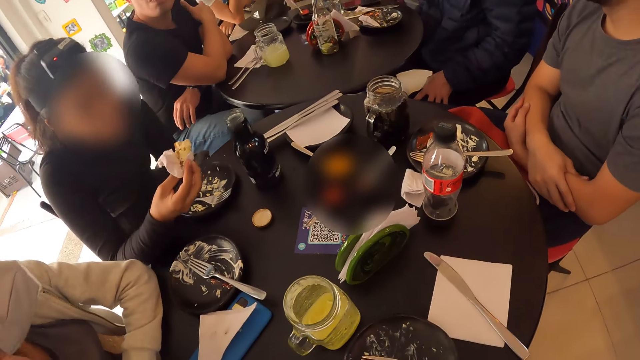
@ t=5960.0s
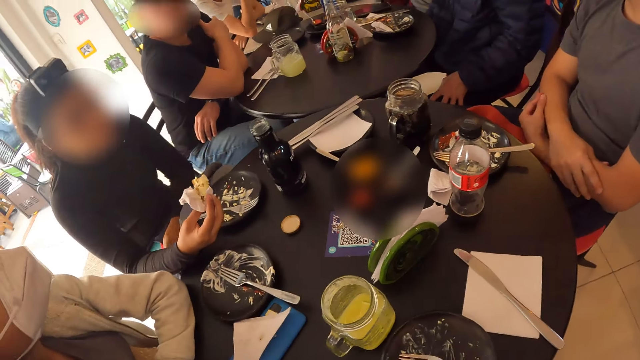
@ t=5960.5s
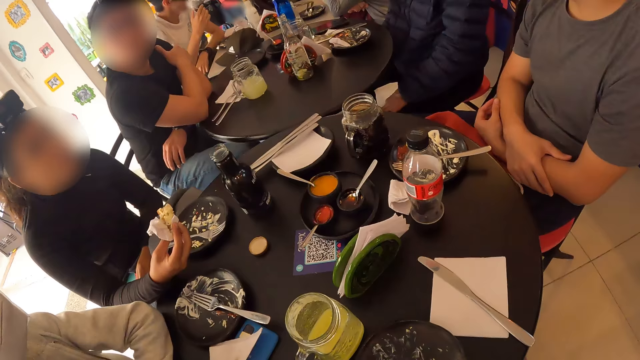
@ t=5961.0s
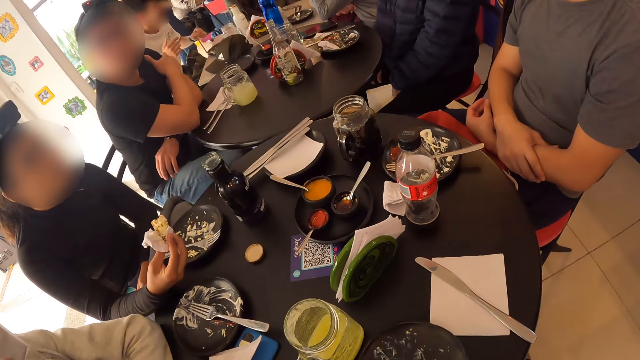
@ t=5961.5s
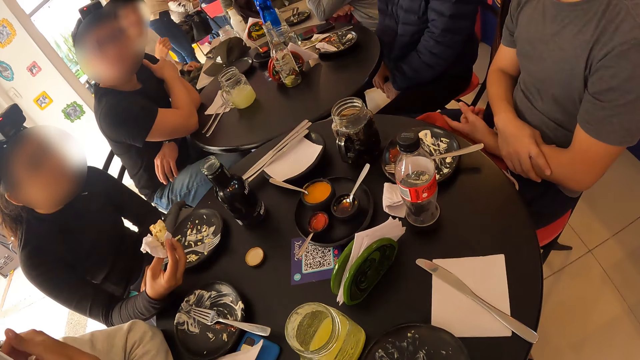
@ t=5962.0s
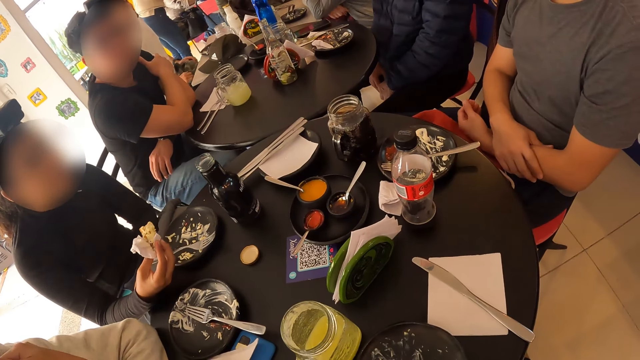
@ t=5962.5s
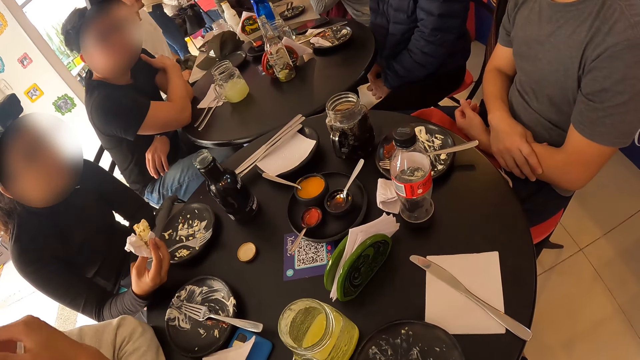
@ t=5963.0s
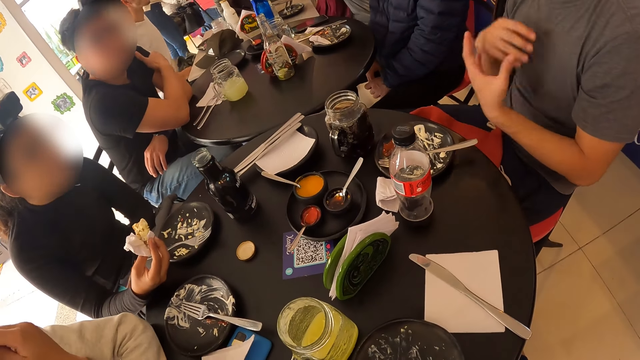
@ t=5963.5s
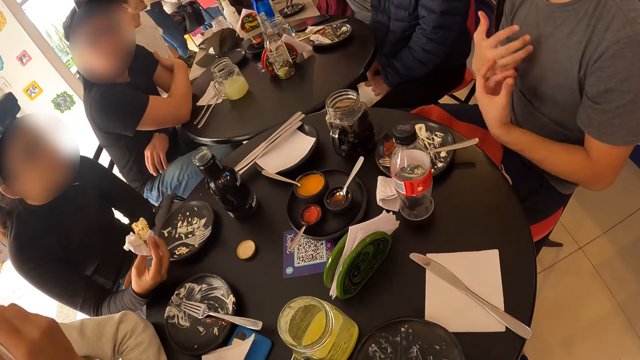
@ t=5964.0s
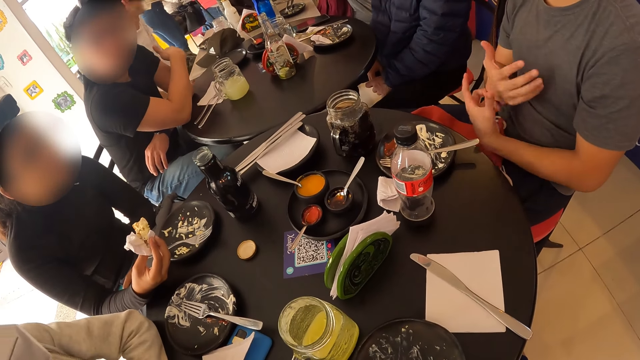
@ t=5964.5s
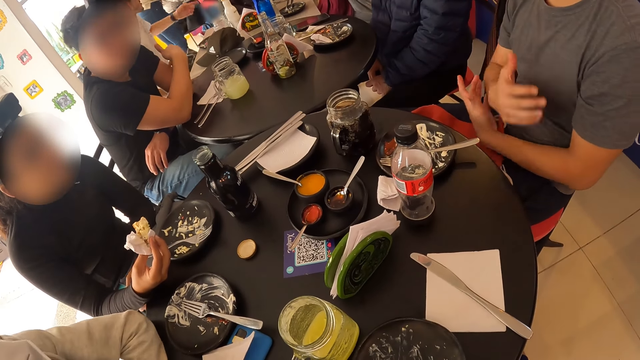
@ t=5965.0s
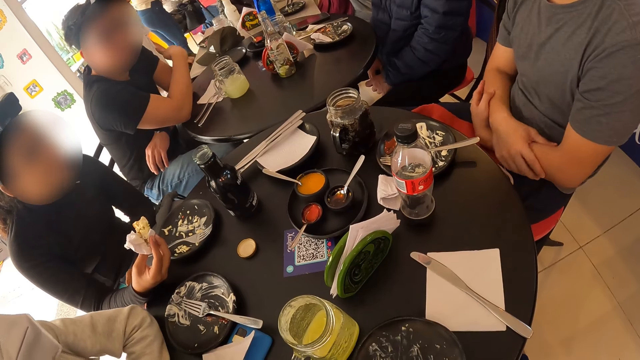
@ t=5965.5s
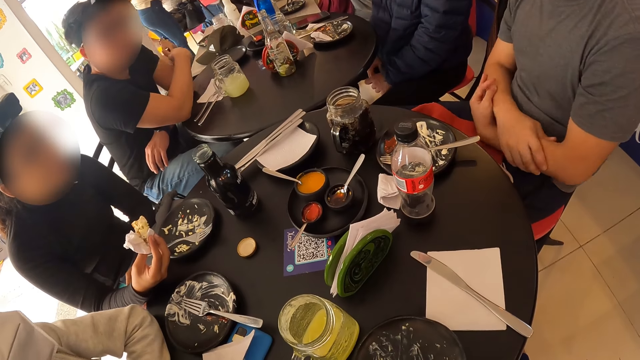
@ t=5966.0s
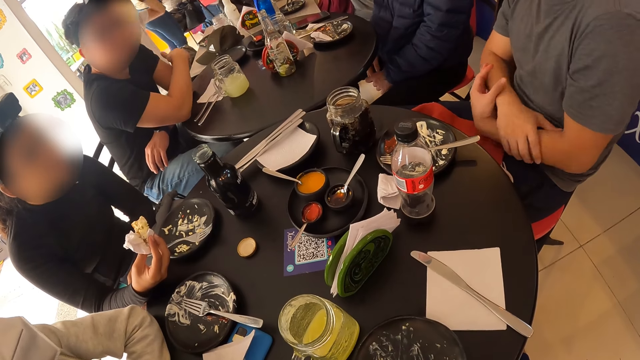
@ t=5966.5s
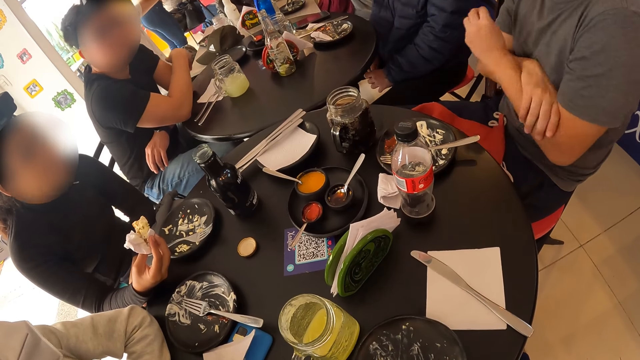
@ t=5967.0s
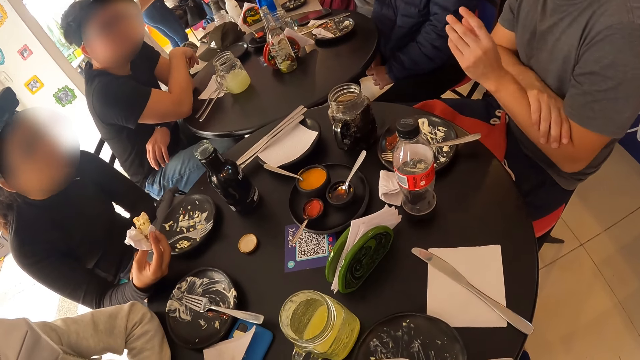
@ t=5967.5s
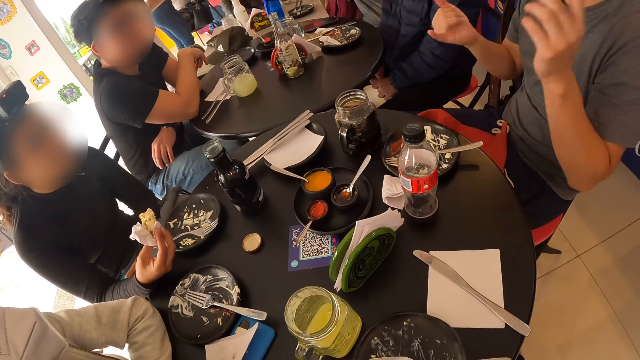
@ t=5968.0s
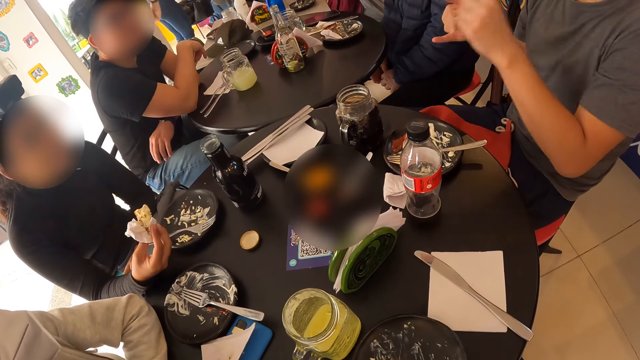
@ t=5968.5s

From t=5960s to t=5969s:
The man gesticulates with his hands.

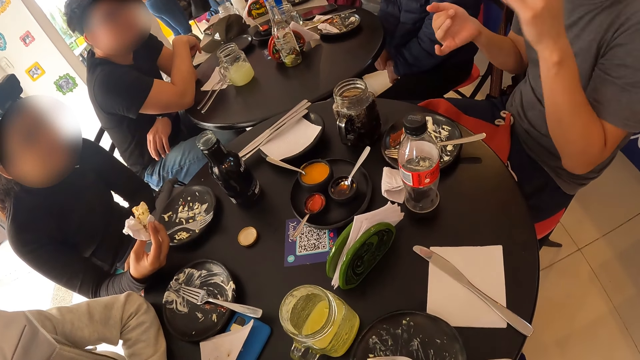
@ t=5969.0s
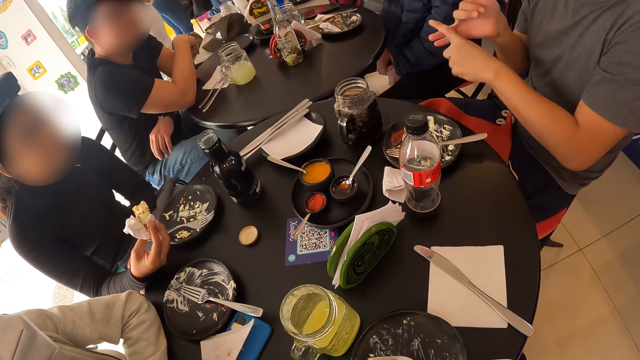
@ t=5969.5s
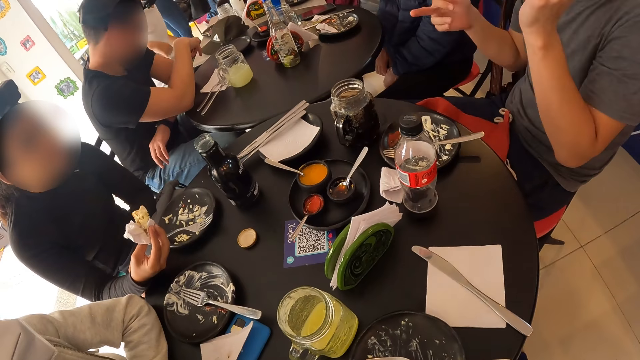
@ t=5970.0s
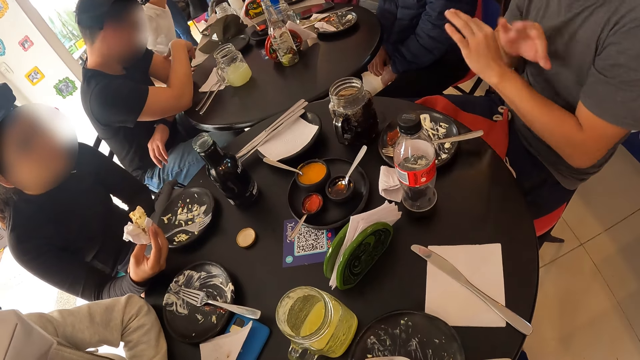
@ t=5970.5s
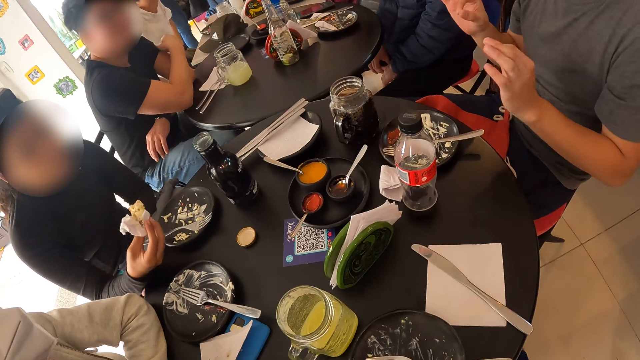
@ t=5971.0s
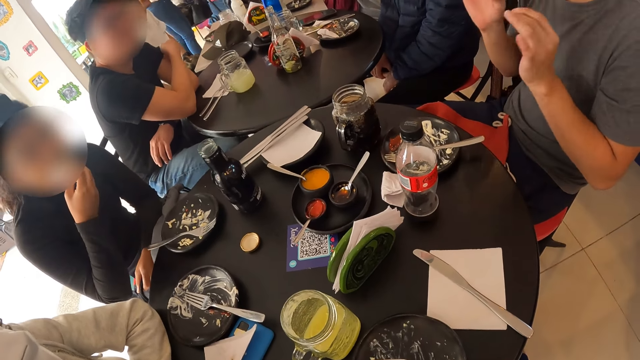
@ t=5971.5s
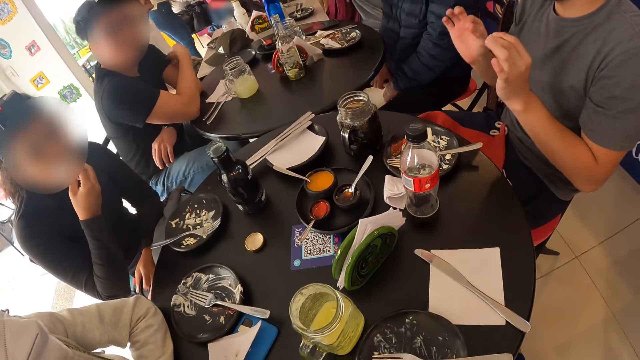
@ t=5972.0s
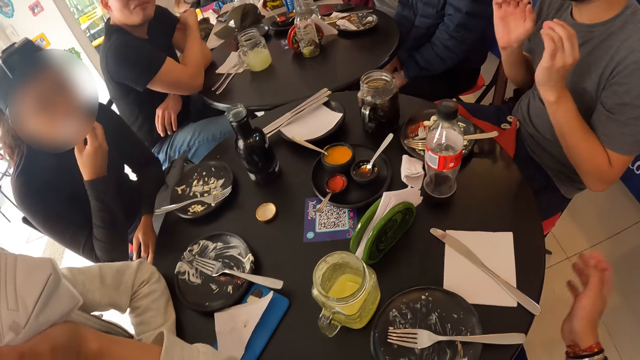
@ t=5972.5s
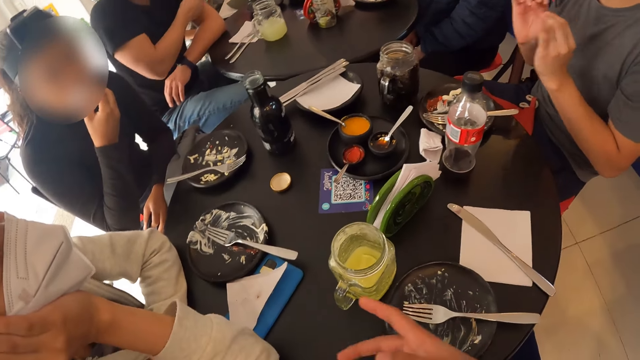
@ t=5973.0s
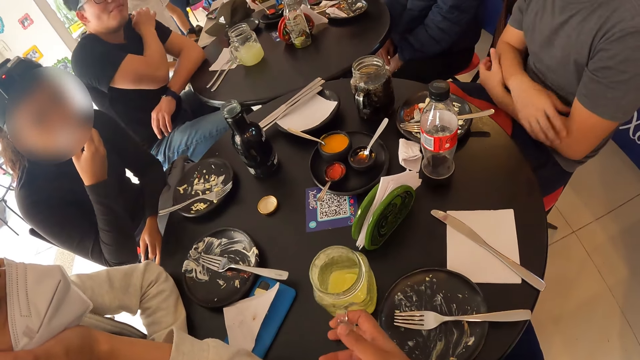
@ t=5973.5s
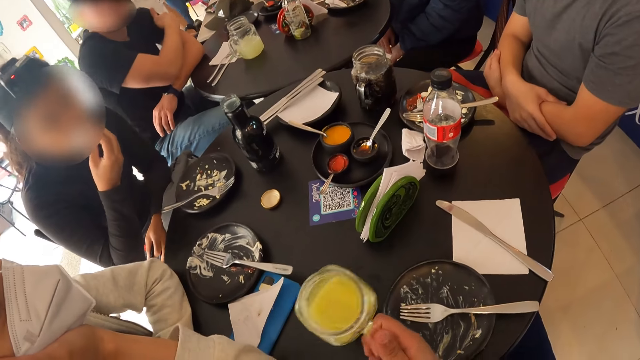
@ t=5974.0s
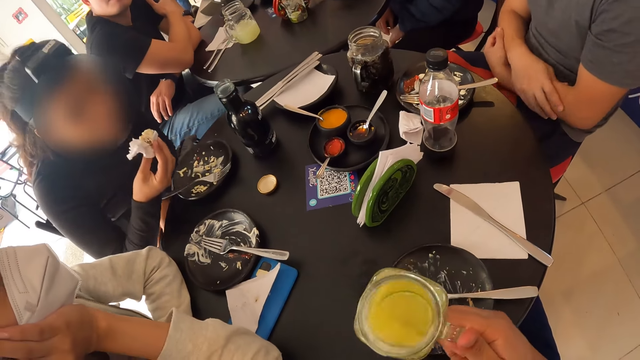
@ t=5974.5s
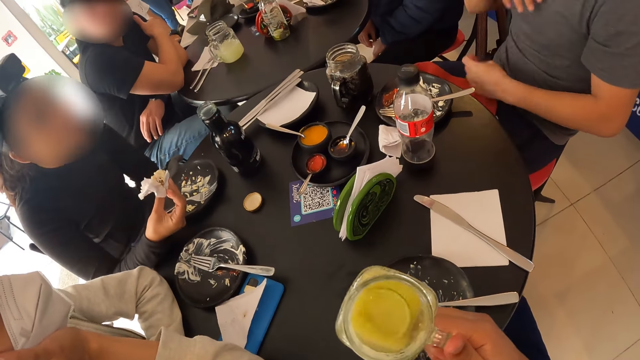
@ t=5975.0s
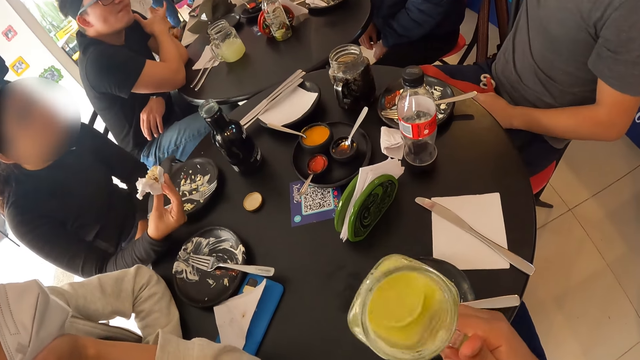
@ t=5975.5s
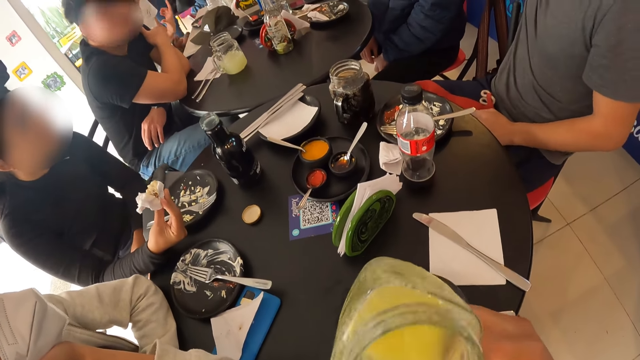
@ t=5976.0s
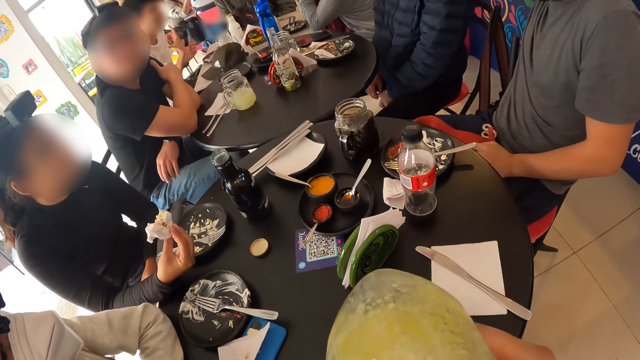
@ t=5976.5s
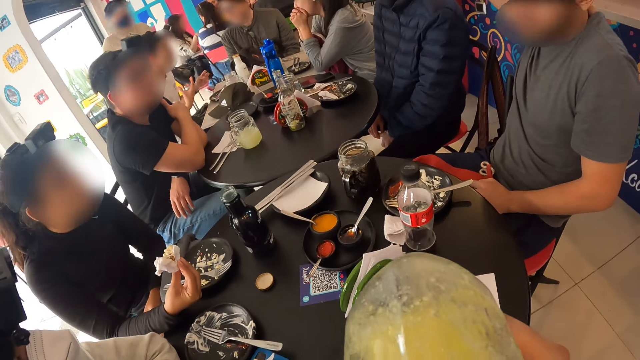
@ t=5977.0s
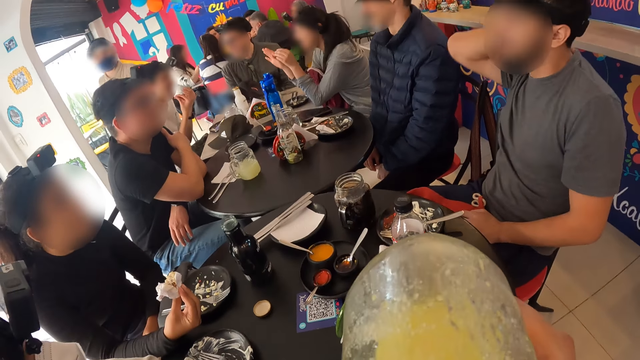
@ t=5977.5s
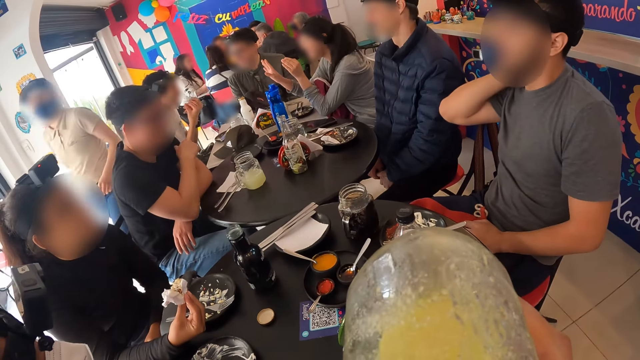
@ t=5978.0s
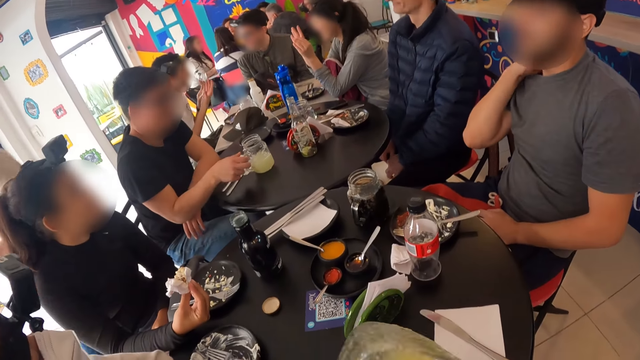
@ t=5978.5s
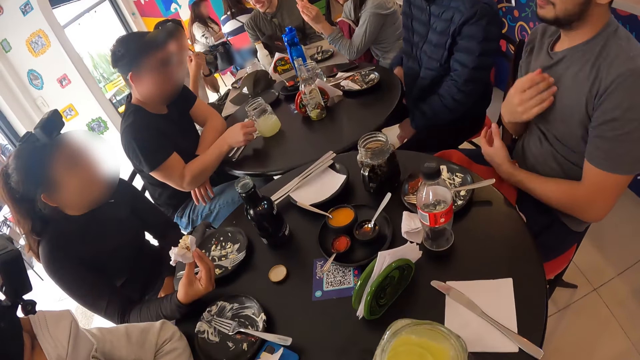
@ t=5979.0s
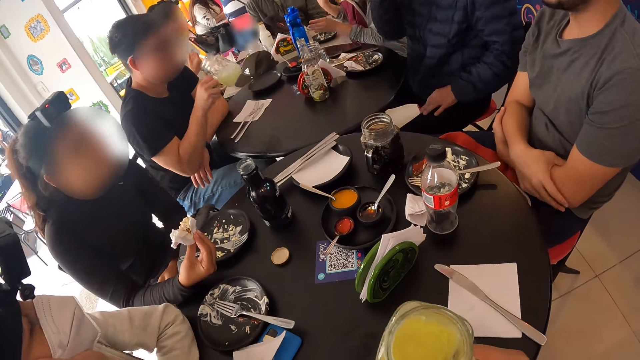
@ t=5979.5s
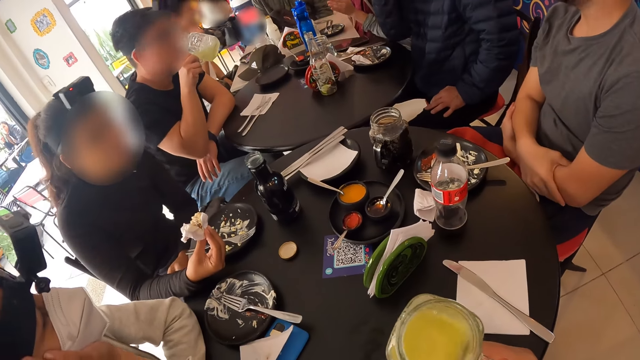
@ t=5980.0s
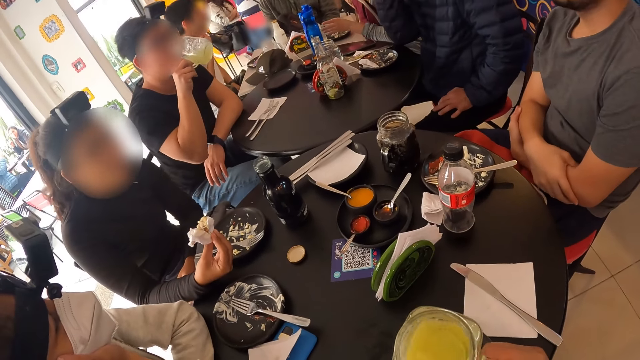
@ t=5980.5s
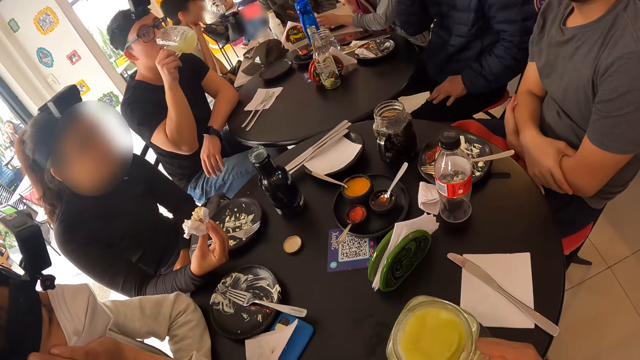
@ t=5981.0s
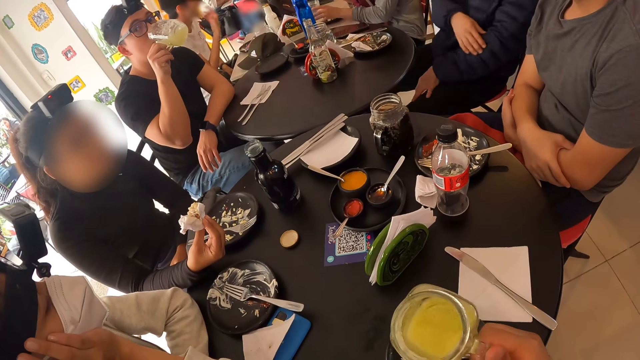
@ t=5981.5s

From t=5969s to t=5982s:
The woman eats the cheese cake in her right hand. The camera wearer picks up a glass mug of lemonade with his right hand. He shakes the glass mug of lemonade with his right hand. The woman drops her left hand on the table. The camera wearer drinks from the glass mug of lemonade with his right hand. The man scratches his neck with his left hand. Another man picks a glass mug of lemonade from a table with his right hand. The camera wearer shakes the glass mug of lemonade with his right hand. The other man drinks from the glass mug of lemonade in his right hand.
